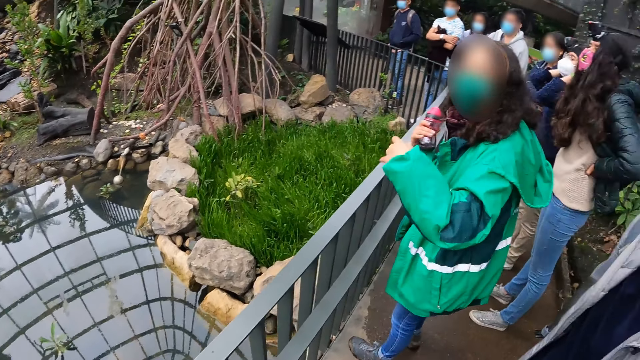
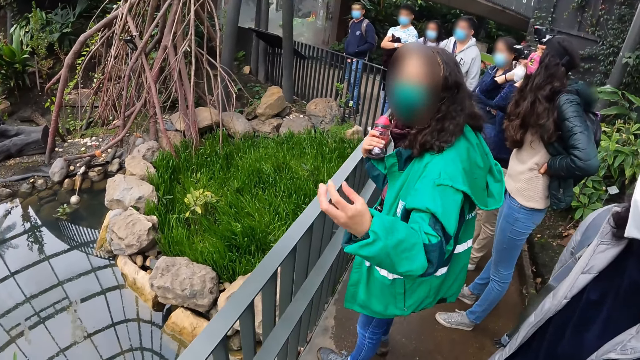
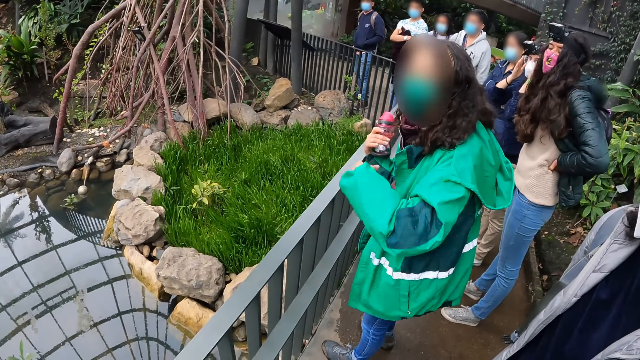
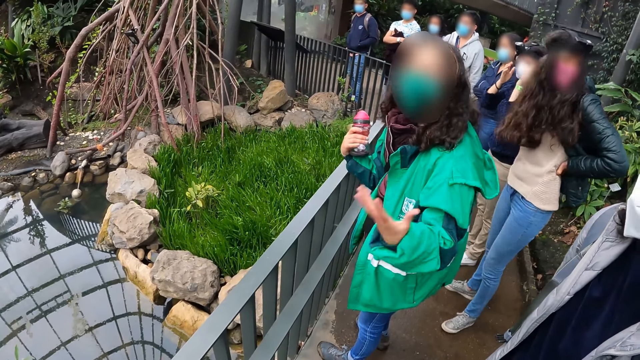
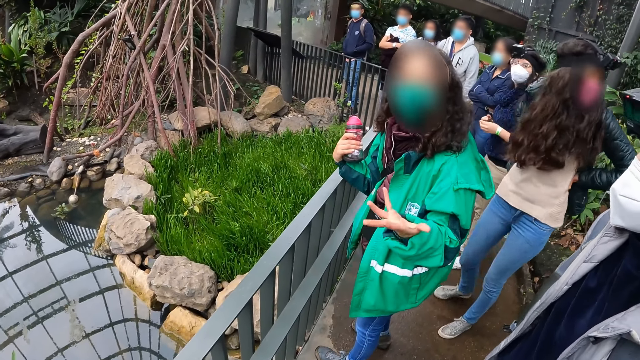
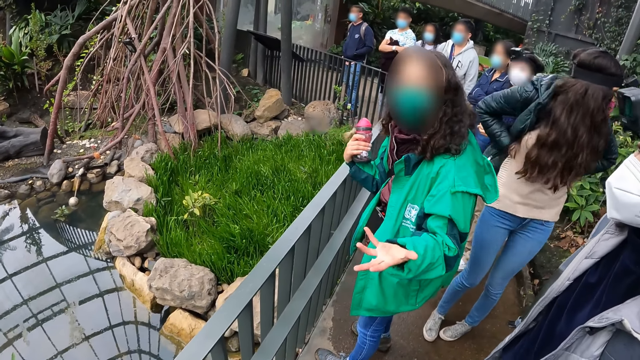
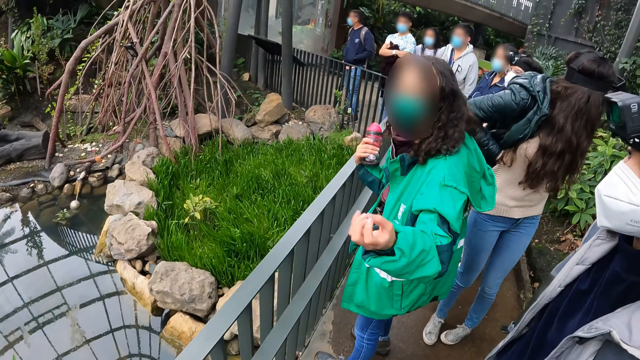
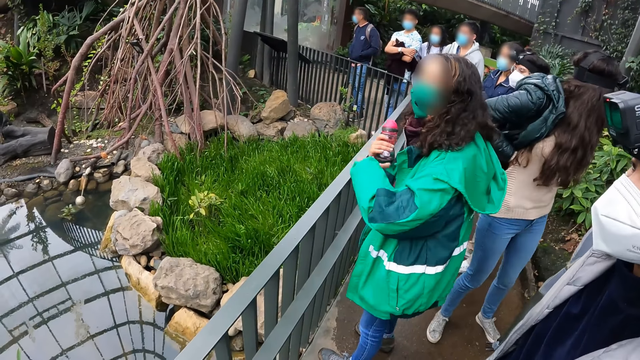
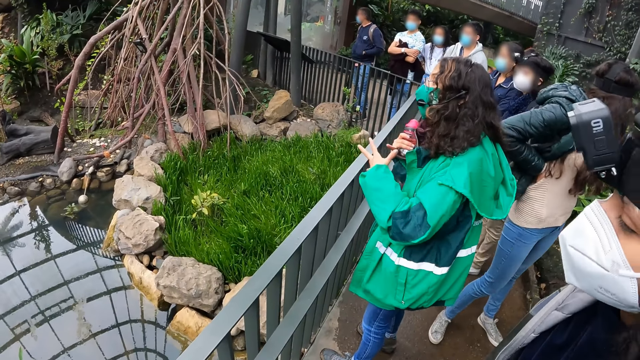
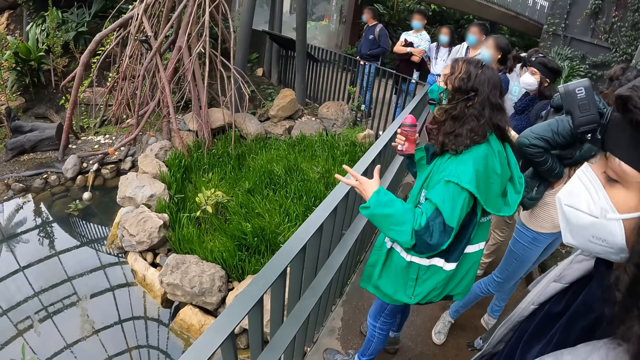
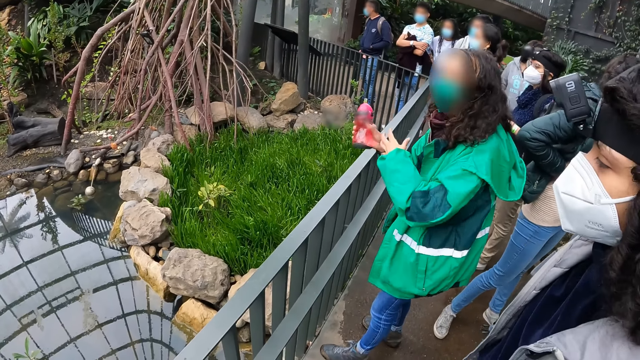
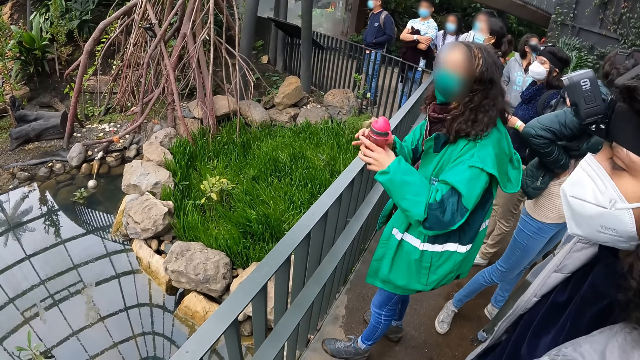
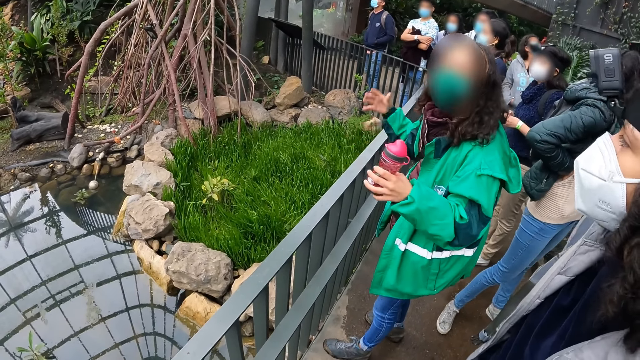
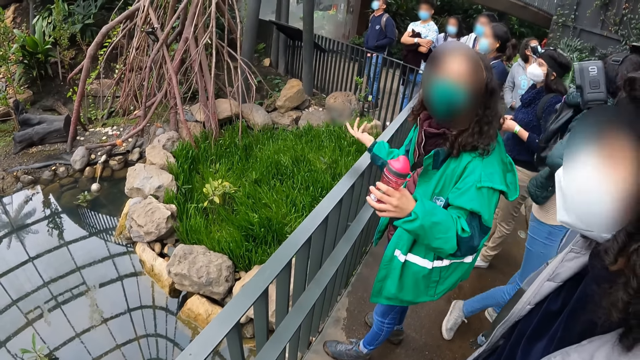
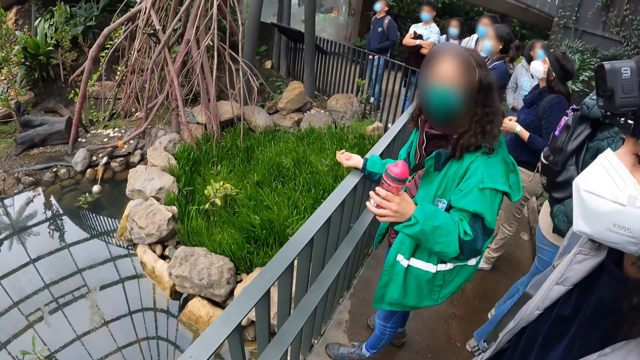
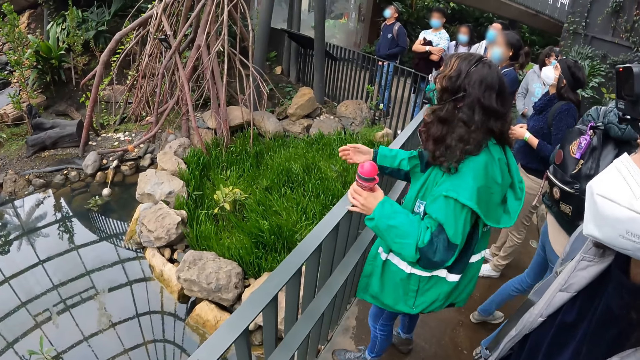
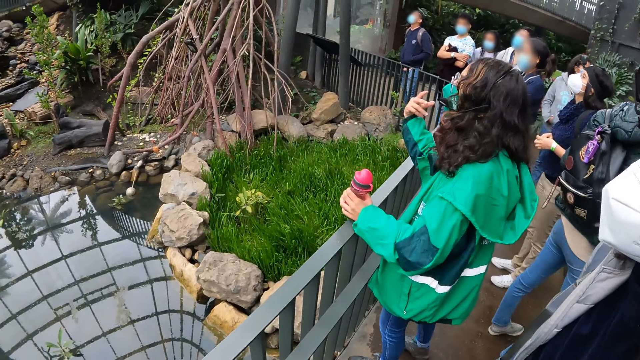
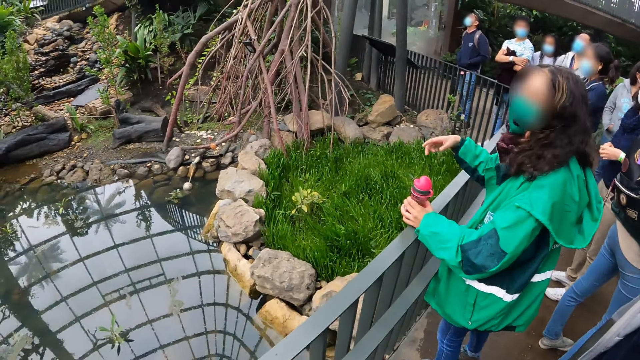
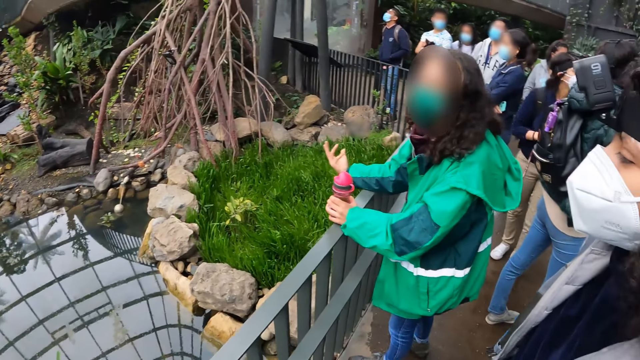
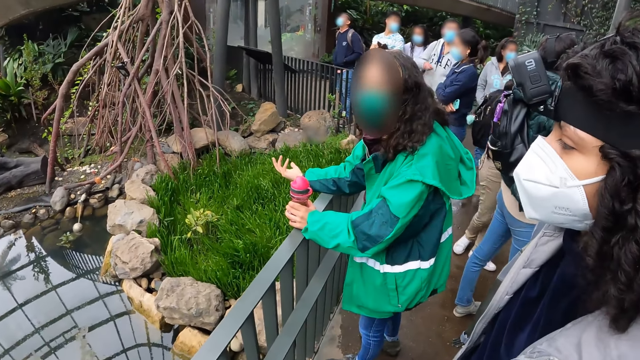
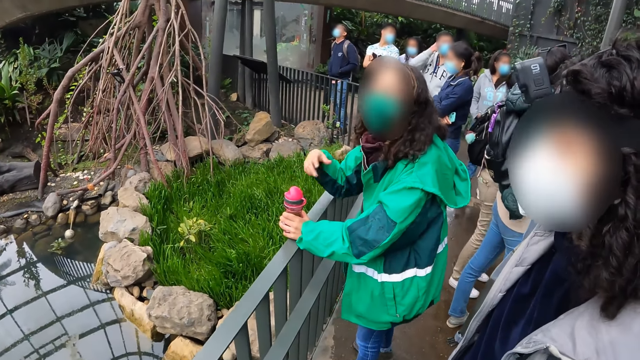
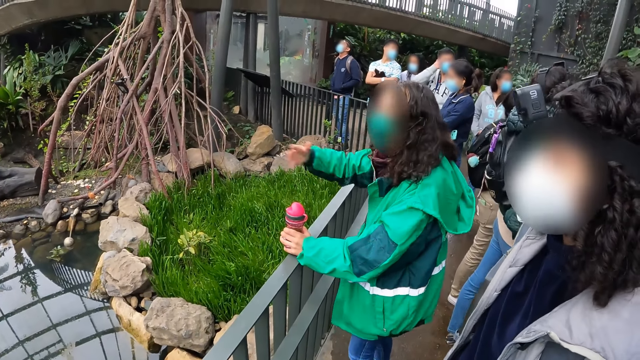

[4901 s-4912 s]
A woman gestures to the camera wearer. The woman passes the water bottle from her right hand to her left hand. The woman places her right hand on the bridge rail. The woman places her left hand with the water bottle in it on the bridge rail.

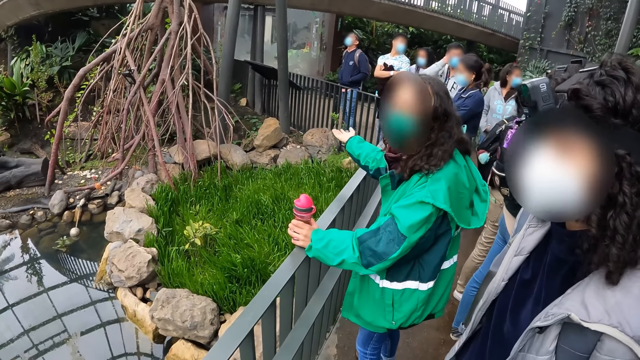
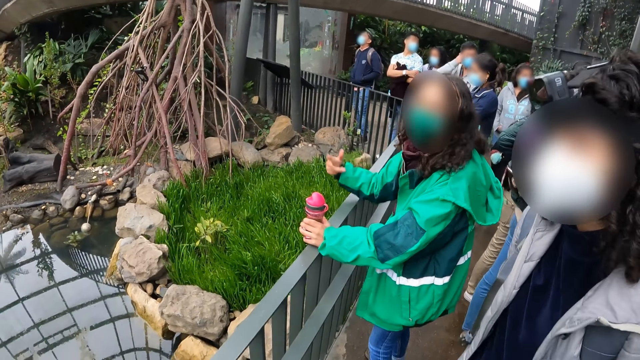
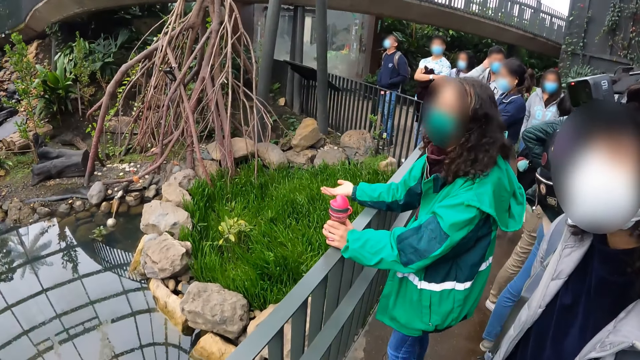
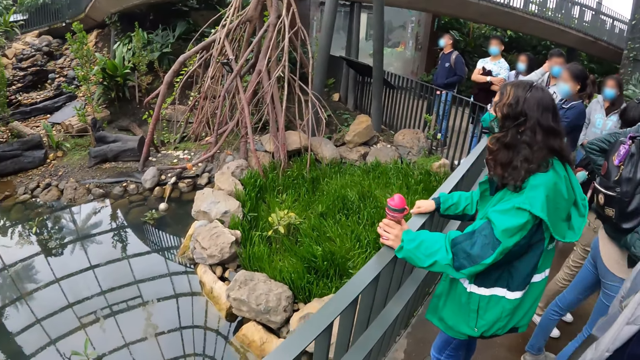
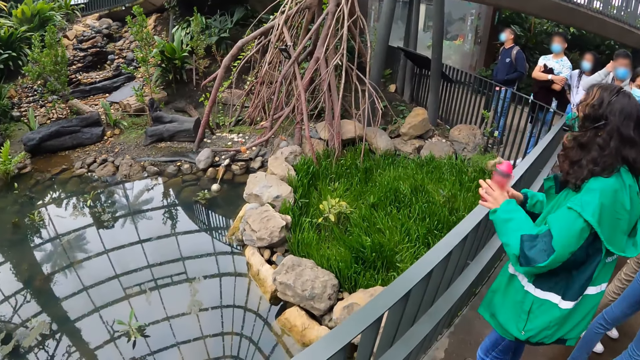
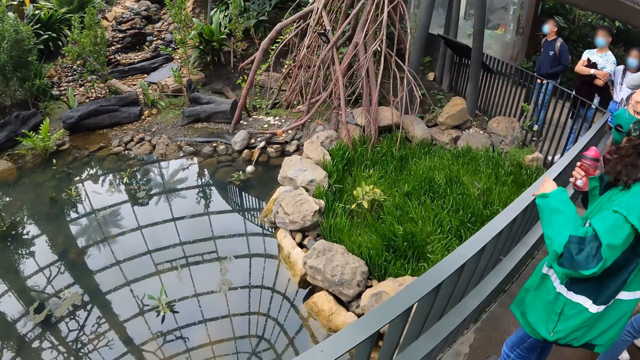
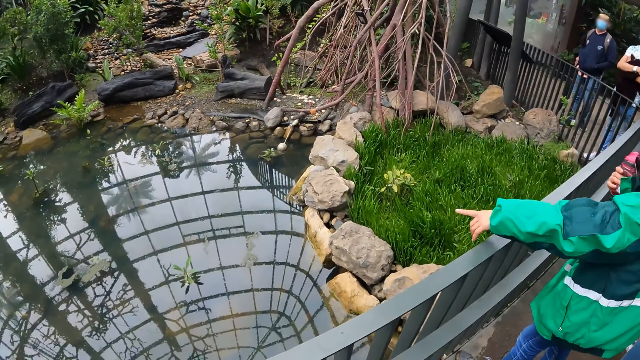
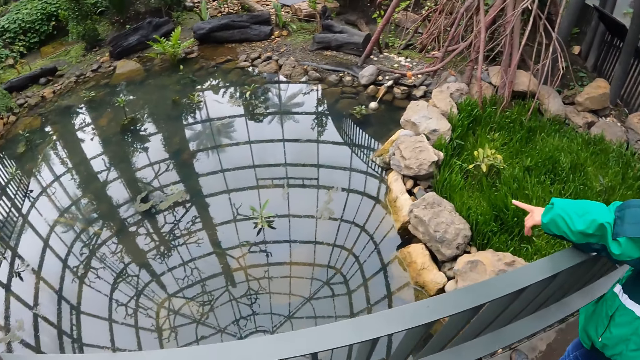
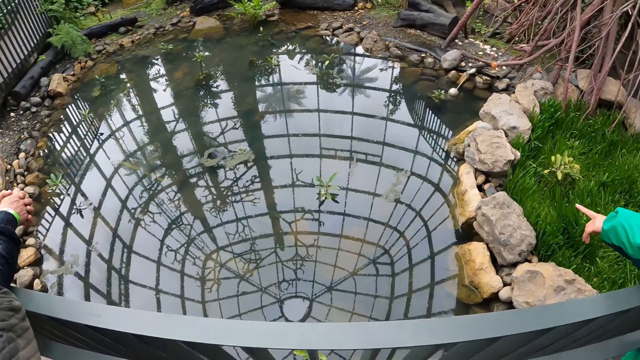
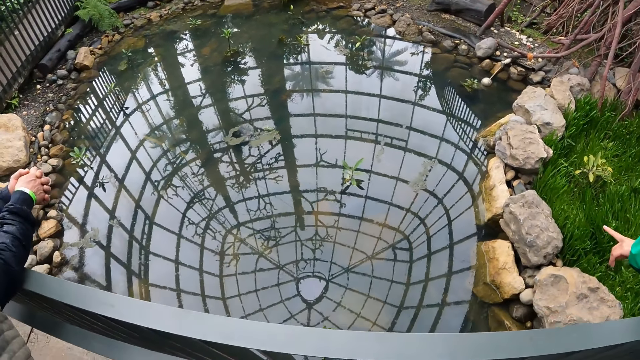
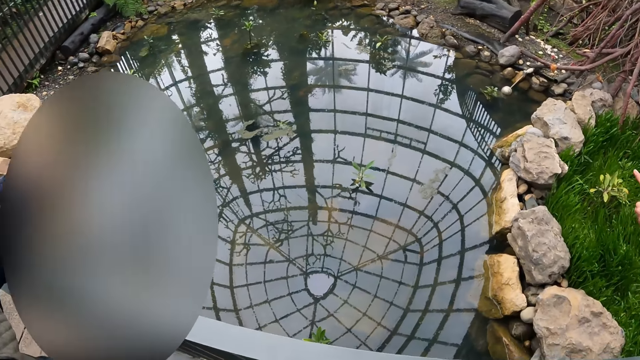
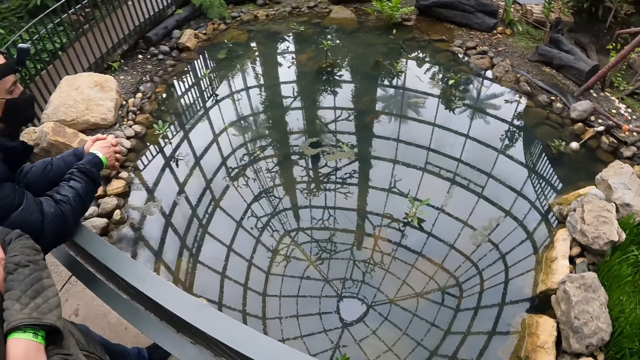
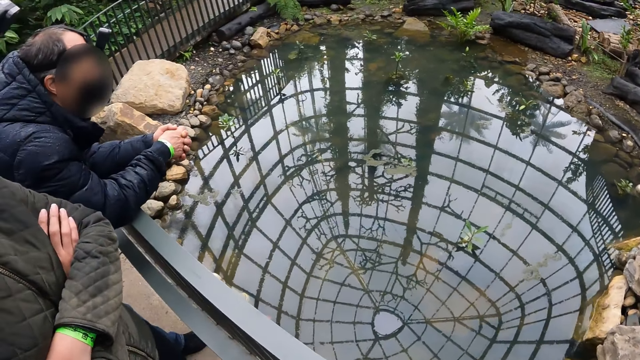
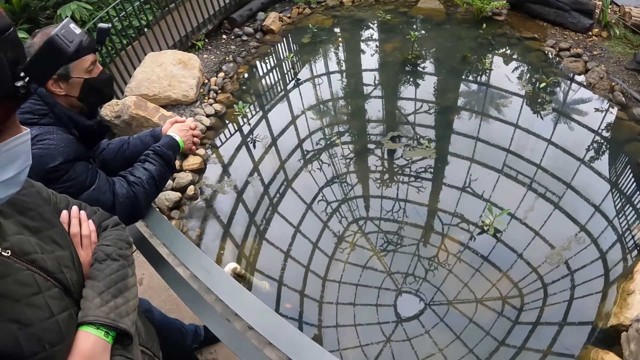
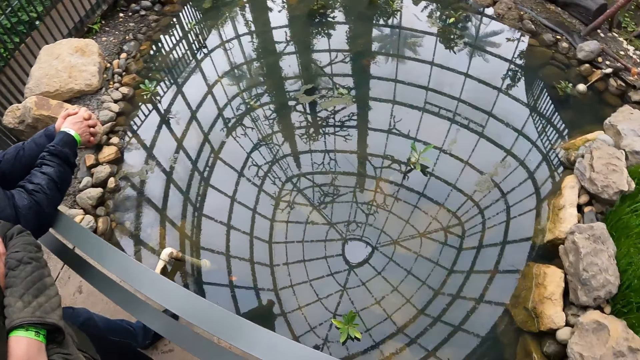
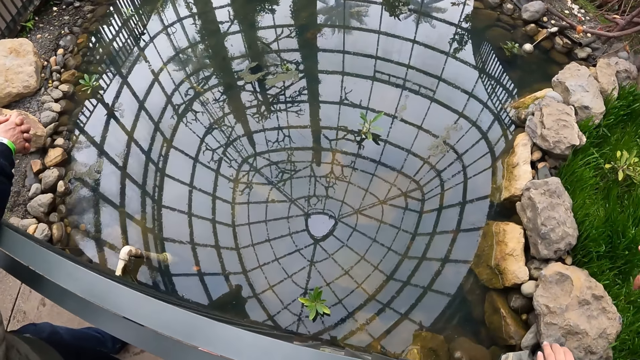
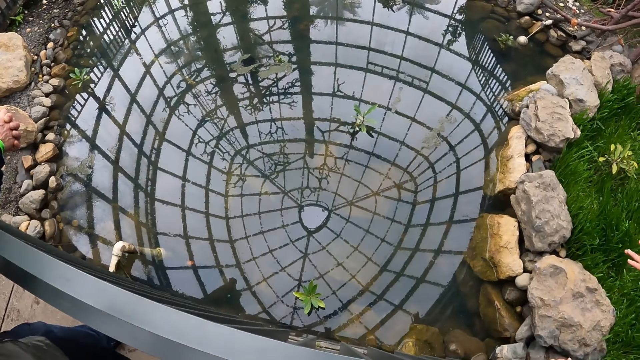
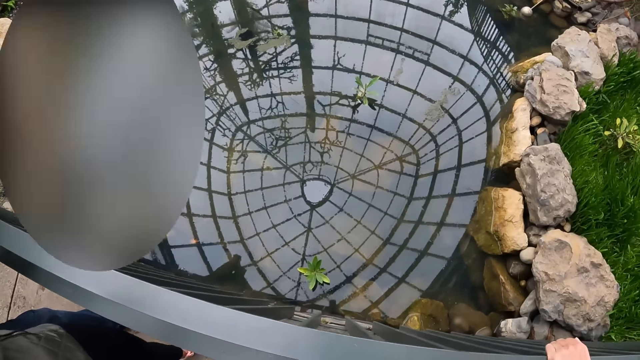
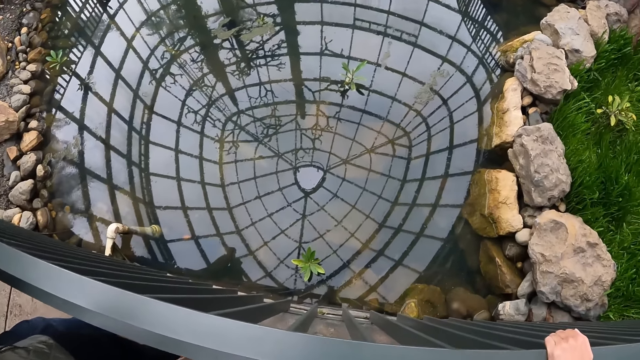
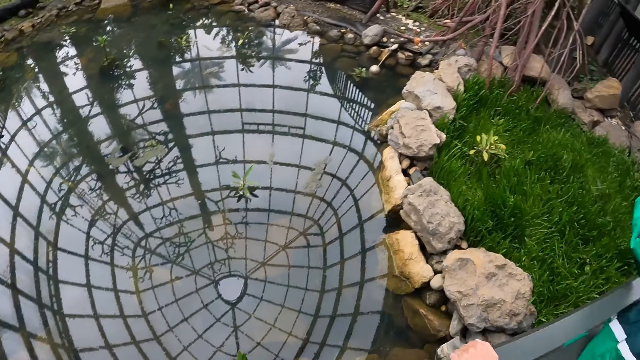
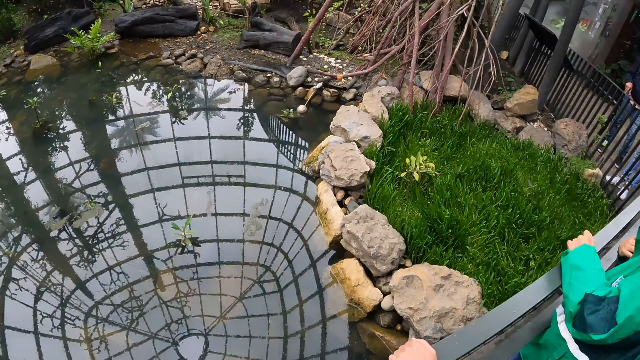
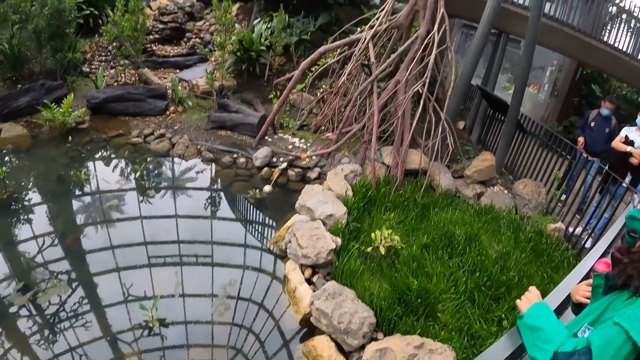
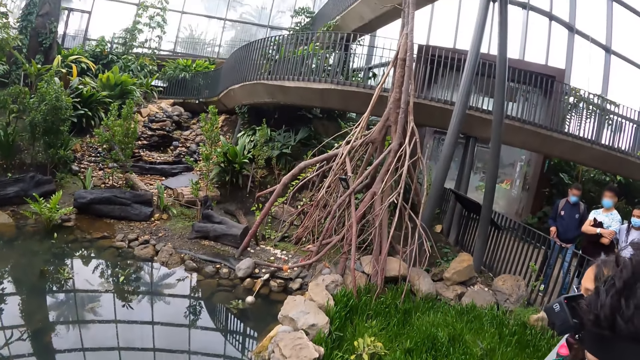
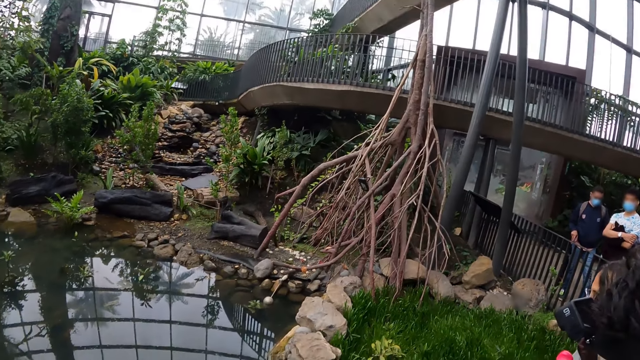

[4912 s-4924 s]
The woman holds the bridge rail with her right hand. The woman passes the water bottle from her left hand to her right hand. The woman points her left hand to a pool of water at the bottom on the bridge.
